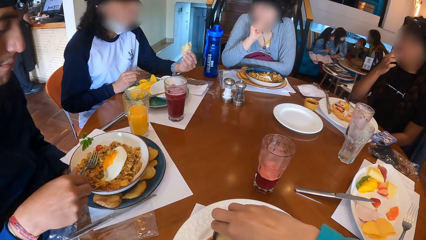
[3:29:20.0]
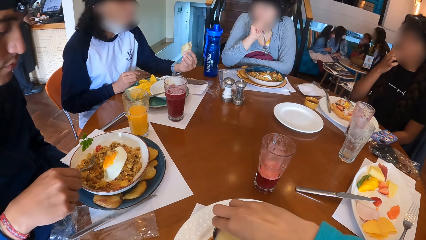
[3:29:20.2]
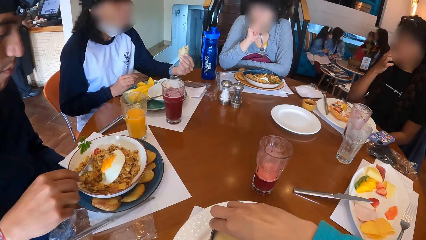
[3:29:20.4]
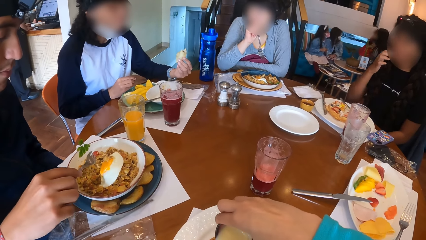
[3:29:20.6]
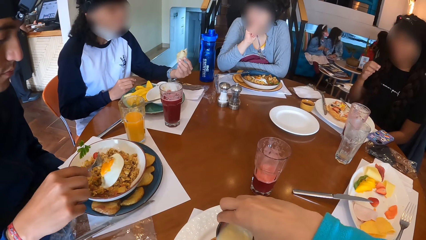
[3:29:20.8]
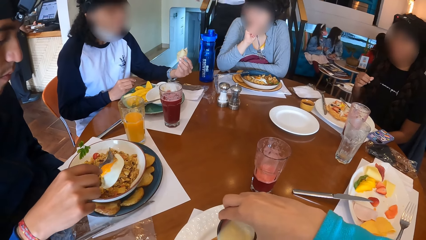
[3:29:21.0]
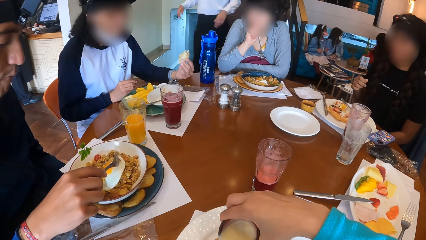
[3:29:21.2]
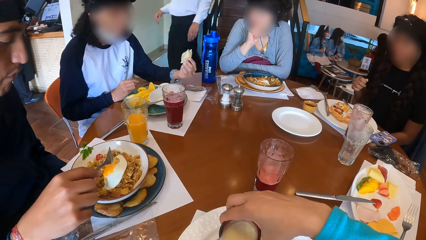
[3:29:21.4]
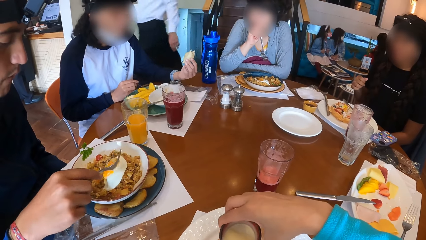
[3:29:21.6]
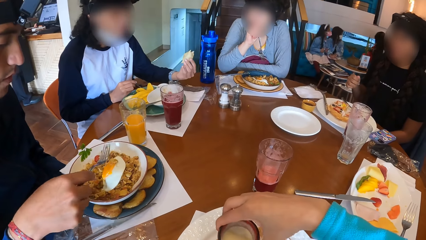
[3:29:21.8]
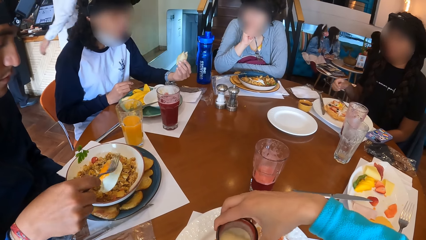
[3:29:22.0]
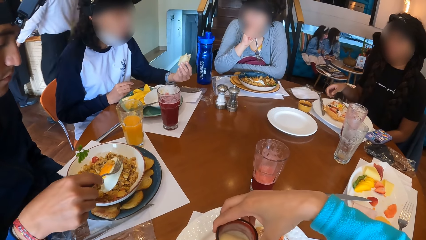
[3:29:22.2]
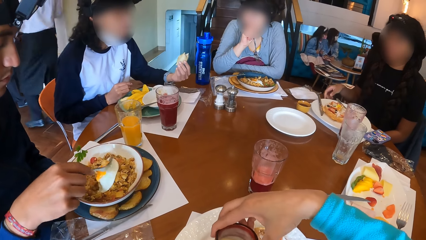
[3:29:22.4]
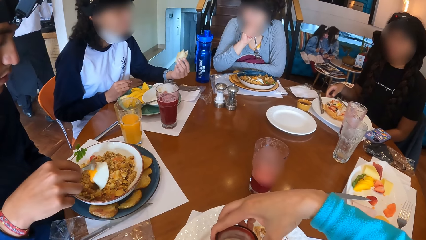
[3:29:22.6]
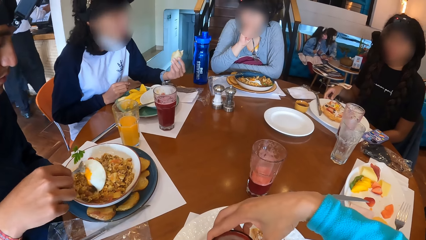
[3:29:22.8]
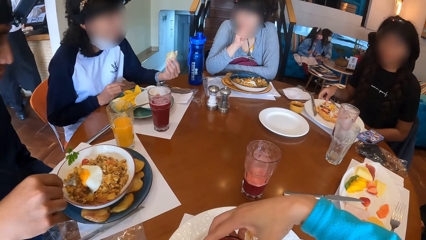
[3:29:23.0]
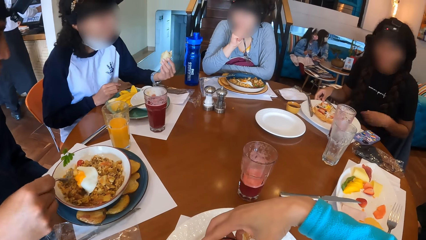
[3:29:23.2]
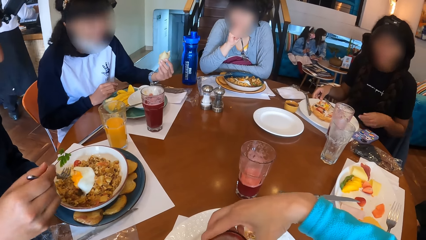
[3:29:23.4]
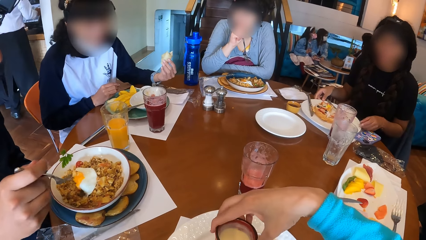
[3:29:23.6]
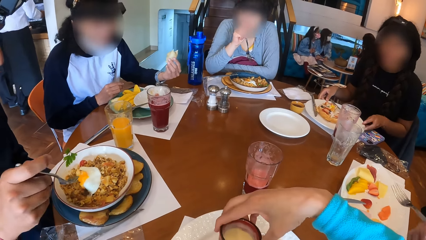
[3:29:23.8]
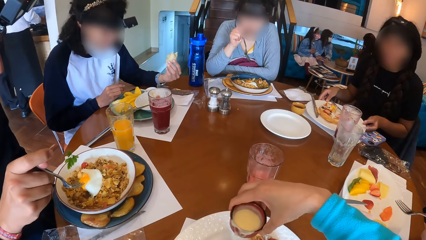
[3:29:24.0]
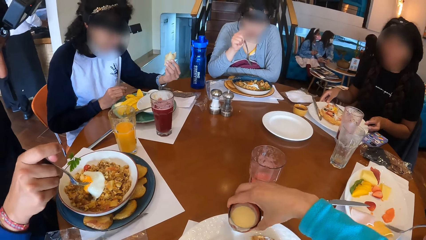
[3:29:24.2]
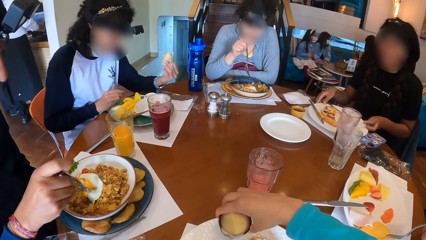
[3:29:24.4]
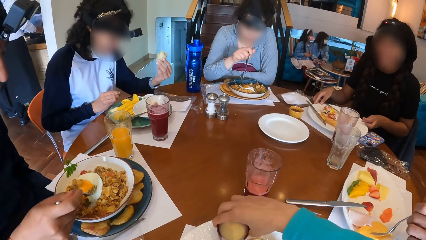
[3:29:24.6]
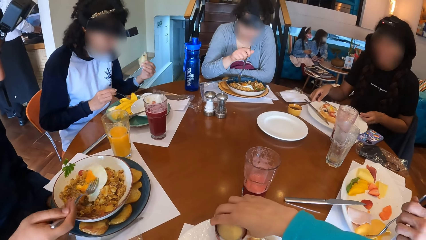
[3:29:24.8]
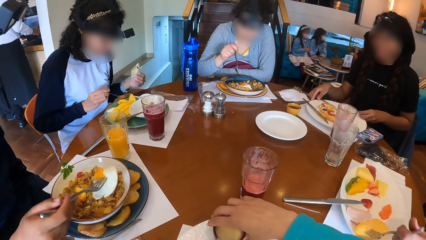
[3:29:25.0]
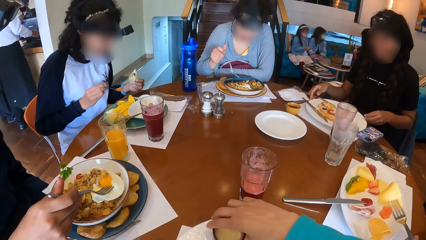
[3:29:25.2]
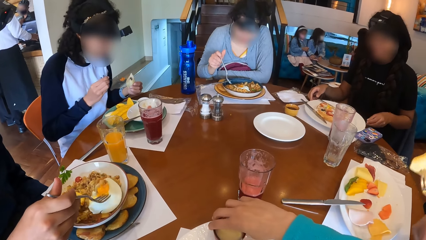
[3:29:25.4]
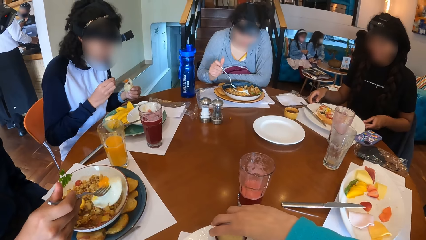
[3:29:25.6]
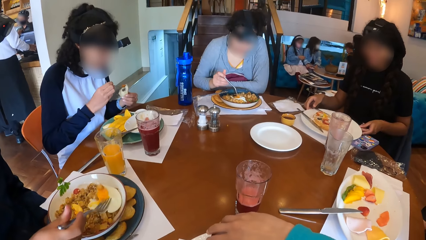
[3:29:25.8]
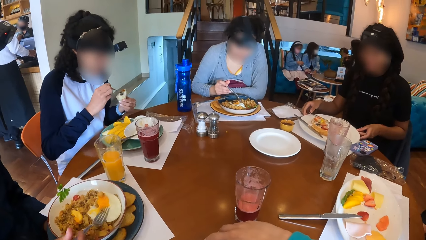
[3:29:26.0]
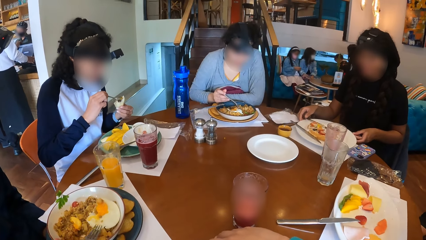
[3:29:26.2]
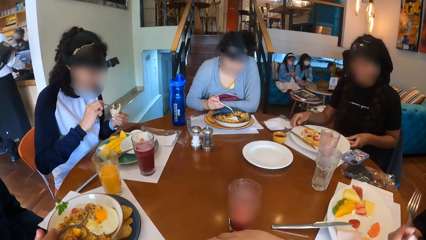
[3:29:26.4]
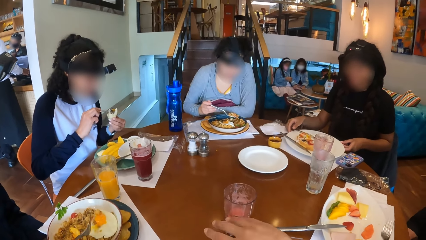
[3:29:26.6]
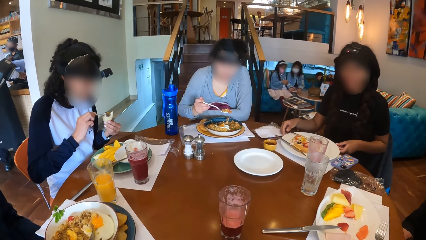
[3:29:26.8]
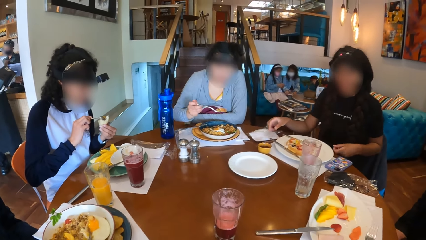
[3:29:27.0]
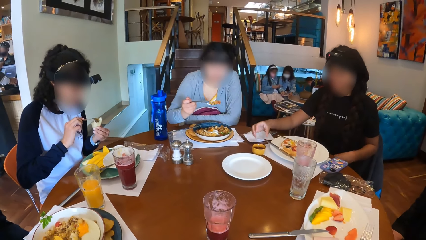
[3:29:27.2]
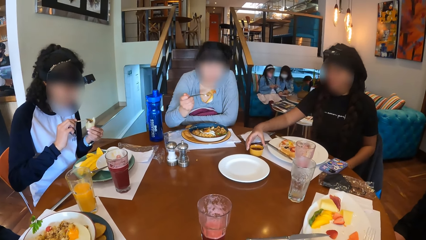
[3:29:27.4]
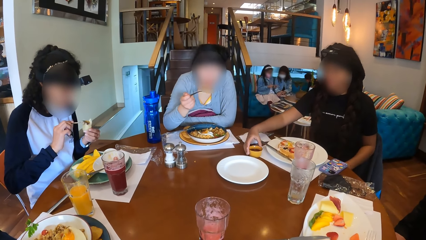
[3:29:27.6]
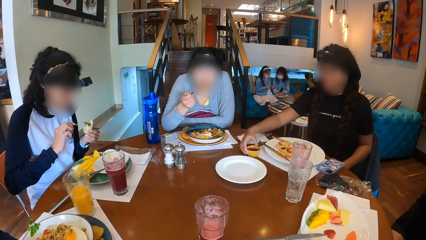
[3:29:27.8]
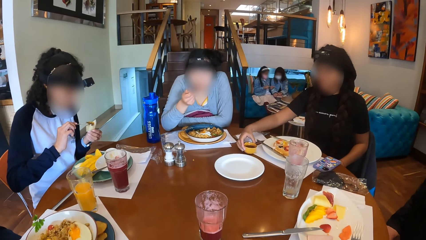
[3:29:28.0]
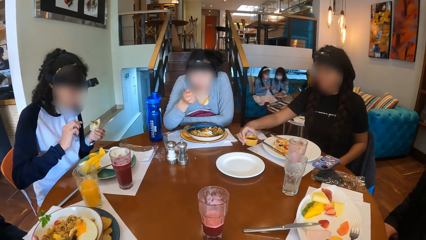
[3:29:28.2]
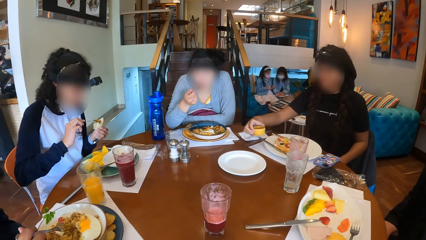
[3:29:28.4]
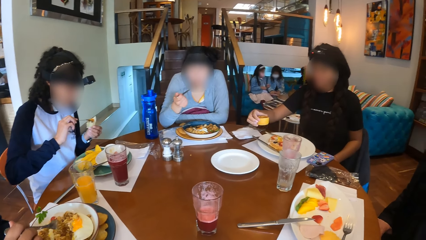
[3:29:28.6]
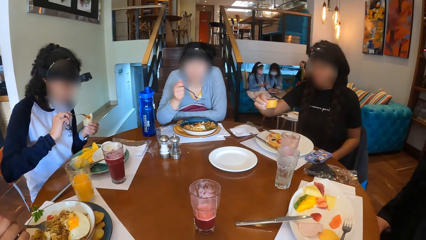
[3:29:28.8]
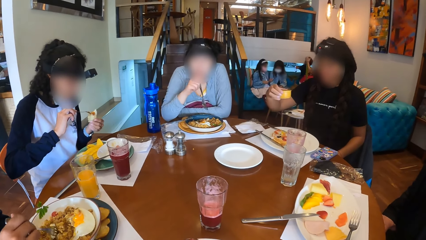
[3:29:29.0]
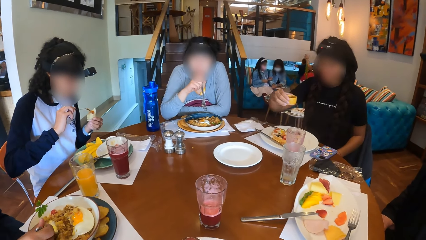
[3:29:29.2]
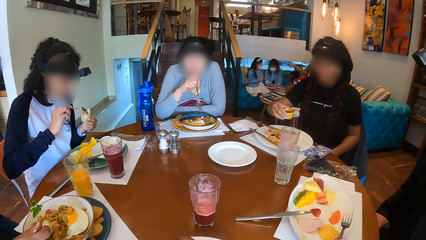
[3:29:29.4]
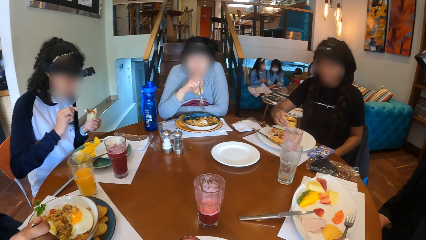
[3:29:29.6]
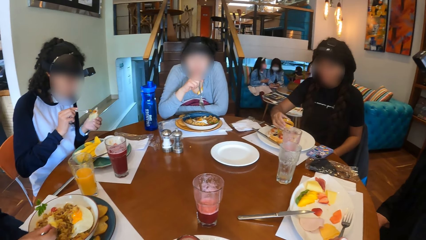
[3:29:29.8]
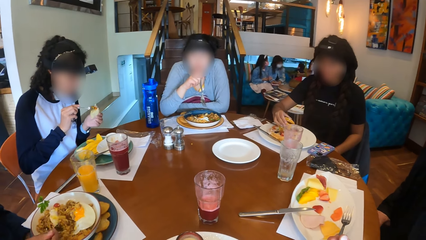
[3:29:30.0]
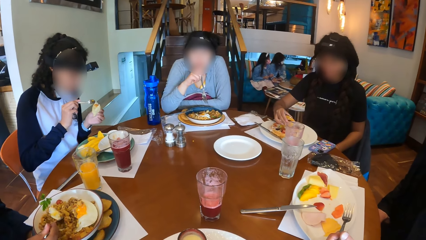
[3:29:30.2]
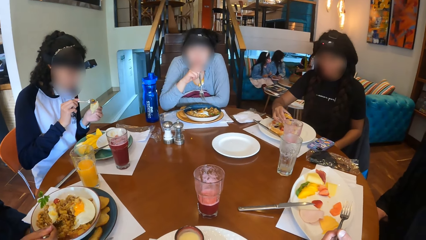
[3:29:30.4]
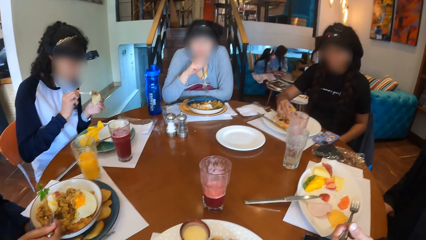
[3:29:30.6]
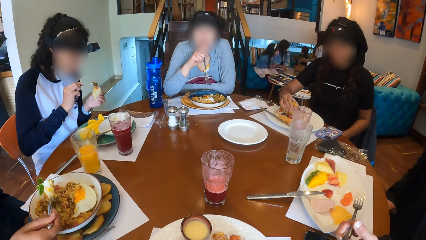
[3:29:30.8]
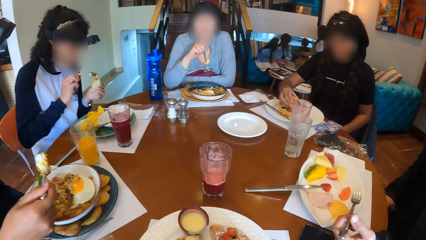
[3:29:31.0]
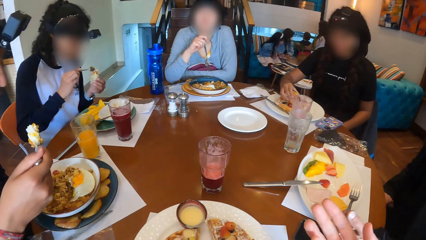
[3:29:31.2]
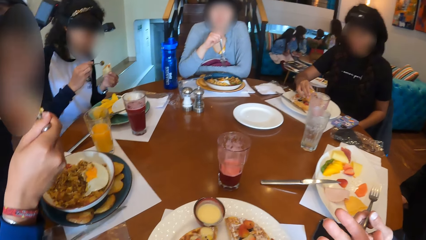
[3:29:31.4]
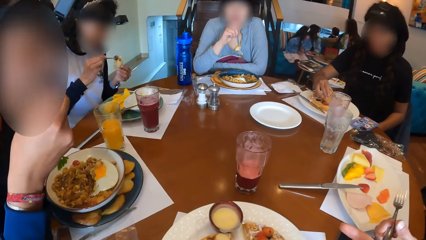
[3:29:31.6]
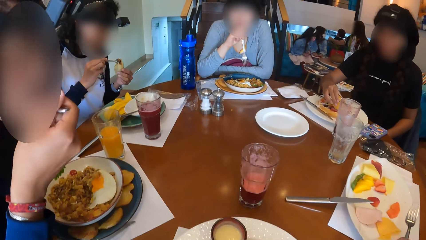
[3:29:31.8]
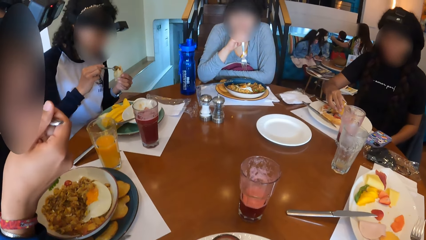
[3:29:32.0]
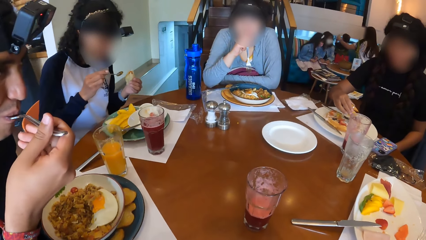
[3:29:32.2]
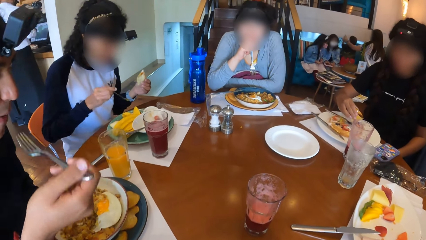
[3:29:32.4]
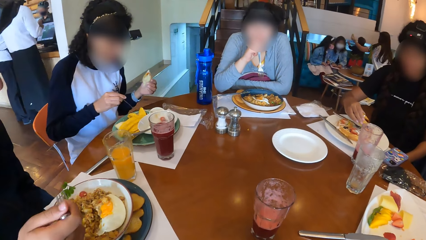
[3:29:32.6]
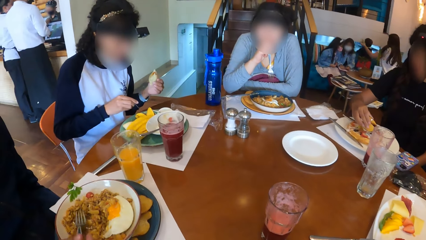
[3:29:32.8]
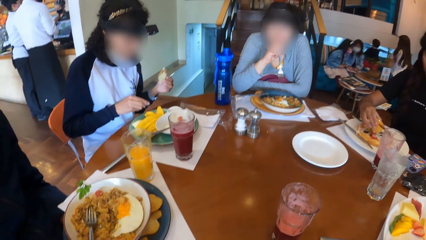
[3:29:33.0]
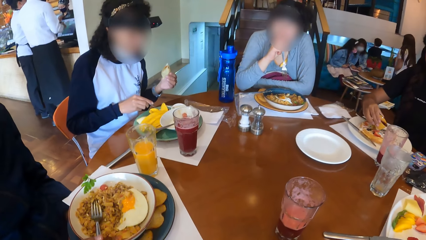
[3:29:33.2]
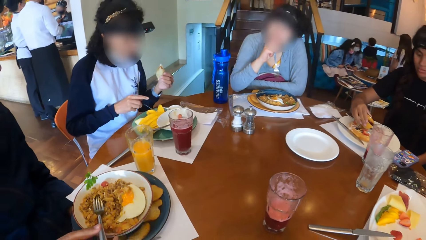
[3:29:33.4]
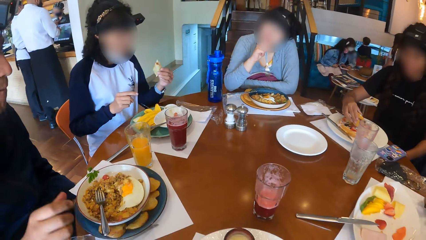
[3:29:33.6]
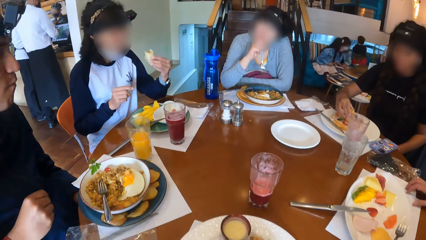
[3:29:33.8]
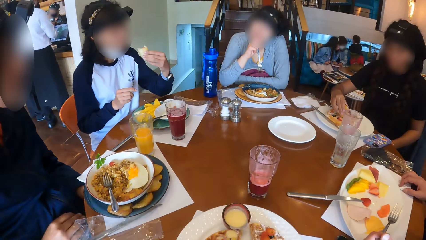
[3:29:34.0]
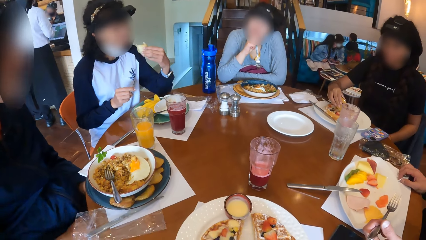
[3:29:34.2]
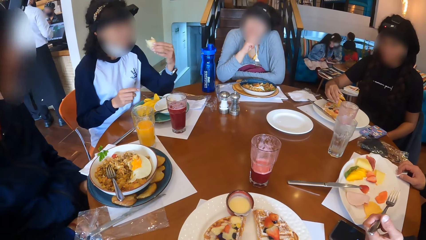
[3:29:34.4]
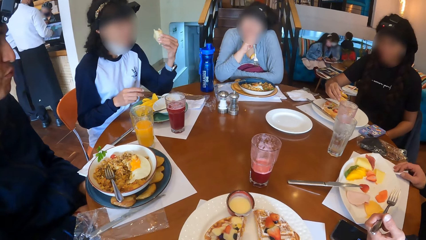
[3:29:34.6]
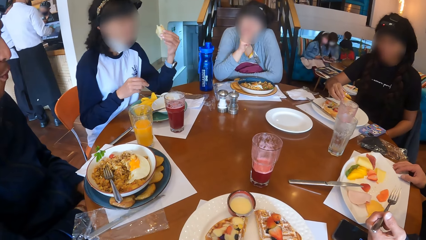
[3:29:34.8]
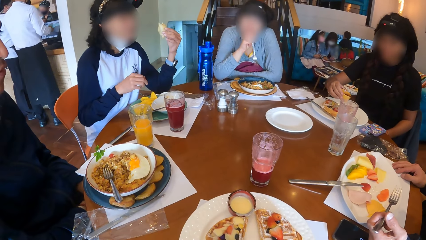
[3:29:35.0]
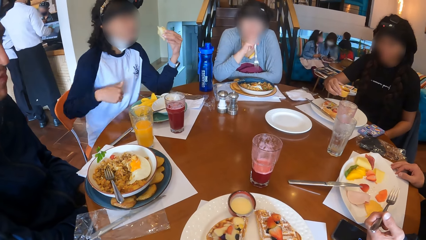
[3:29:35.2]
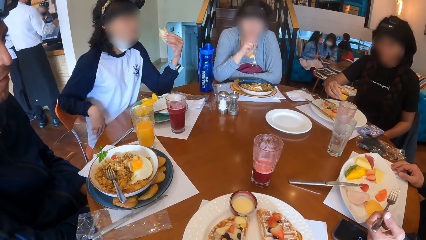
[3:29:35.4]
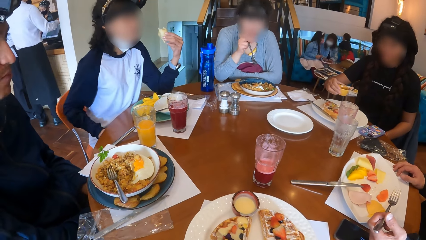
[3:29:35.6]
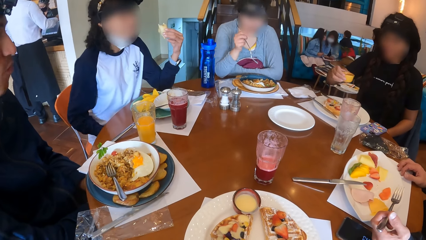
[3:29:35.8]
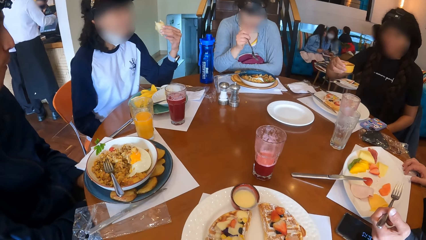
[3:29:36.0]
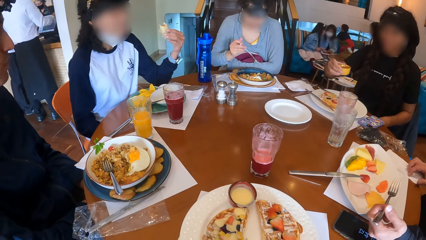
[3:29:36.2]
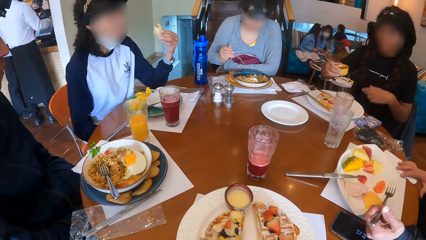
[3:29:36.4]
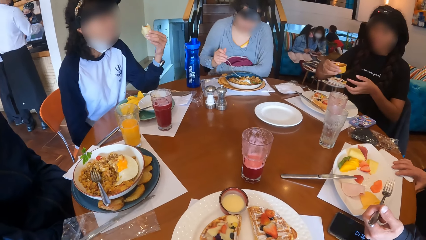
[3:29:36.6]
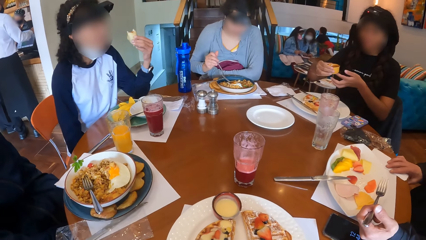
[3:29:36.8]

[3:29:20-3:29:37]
A man picks the fork from the plate with his right hand. A woman puts her right hand in her mouth. The man moves the omelet on the plate with the fork in his right hand. Another man picks the fork from the table with his left hand. The woman moves the plate on the table with both hands. The camera wearer places the cup of cream on the plate with her right hand. The other man picks a pawpaw from the plate with the fork in his left hand. Another woman picks a spoonful of sauce from the plate with her right hand. A third woman picks the fork full of porridge from the plate with her right hand. The other man eats the pawpaw from the fork with his left hand. The second woman puts the sauce on the spoon in her right hand on the snack in her left hand. The first woman picks a cup of syrup from the table with her right hand. The third woman eats the porridge from the fork in her right hand. She touches her face with her right hand. The first man picks a fork full of porridge from the plate with his right hand. The first woman pours the cup of syrup in her right hand over the waffle. The camera wearer moves the right hand. The first man eats the porridge from the fork in his right hand and places the fork in his right hand on the plate. The second woman places the spoon on the plate with her right hand. The other man picks a serviette from the table with his right hand.
